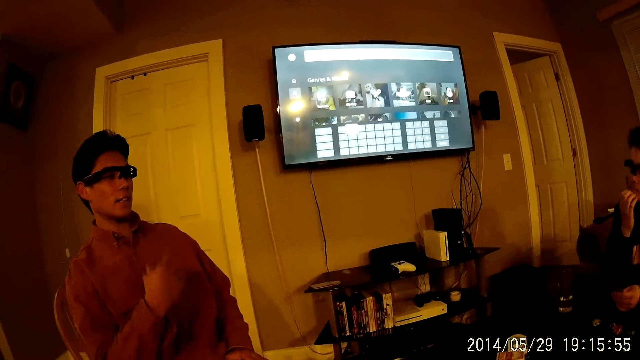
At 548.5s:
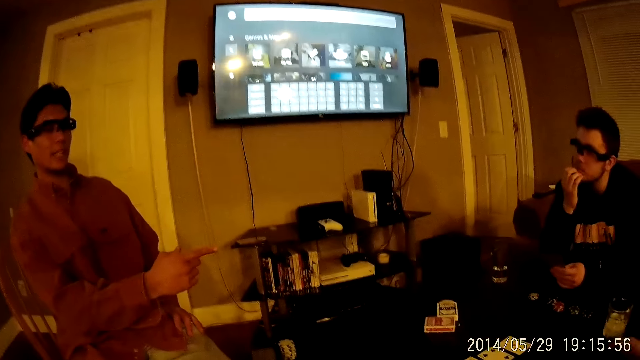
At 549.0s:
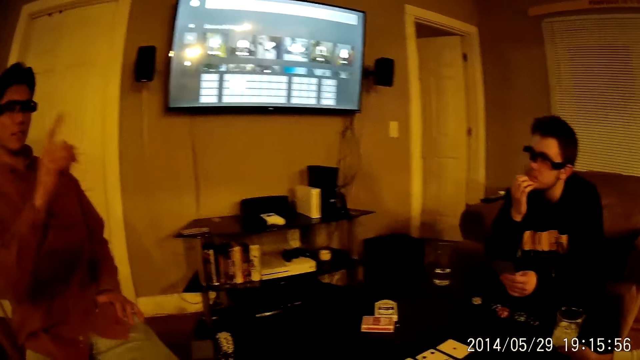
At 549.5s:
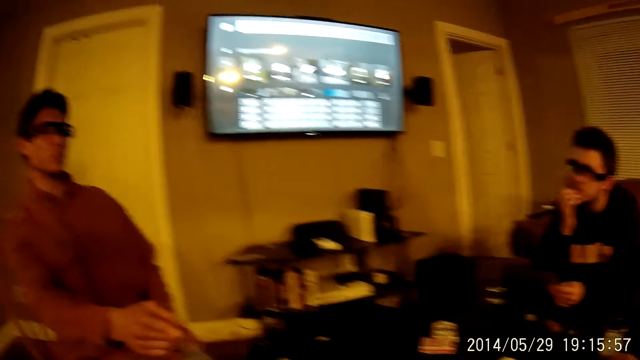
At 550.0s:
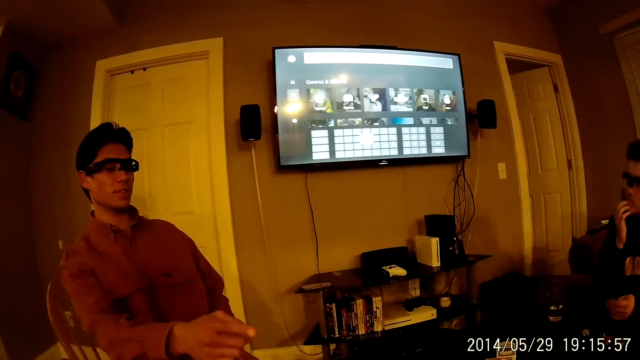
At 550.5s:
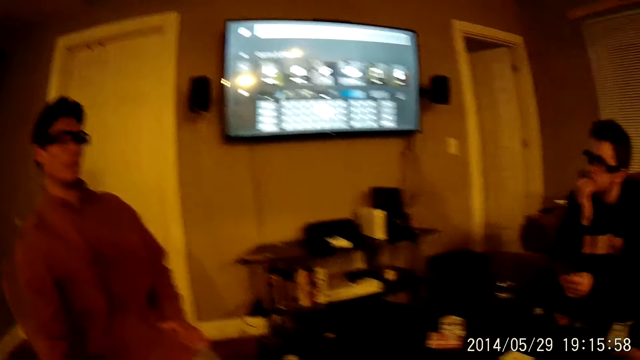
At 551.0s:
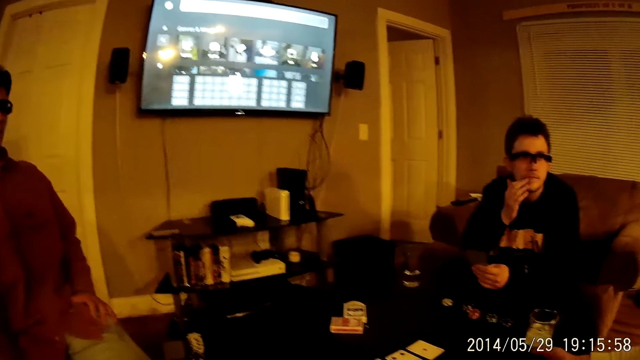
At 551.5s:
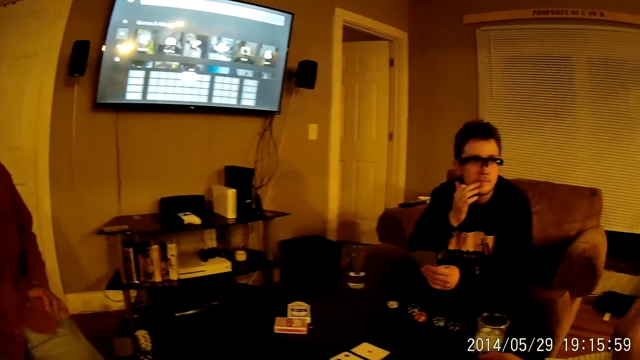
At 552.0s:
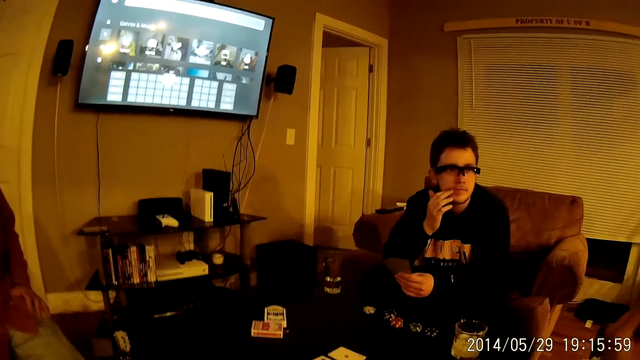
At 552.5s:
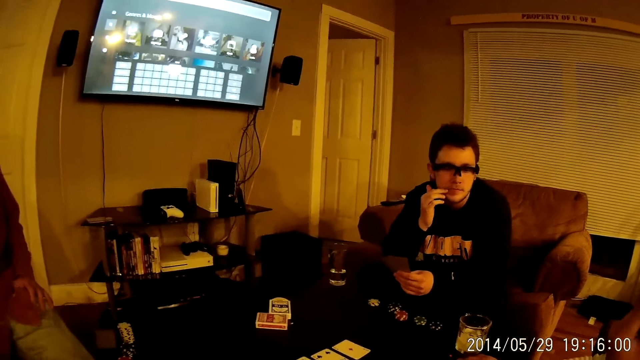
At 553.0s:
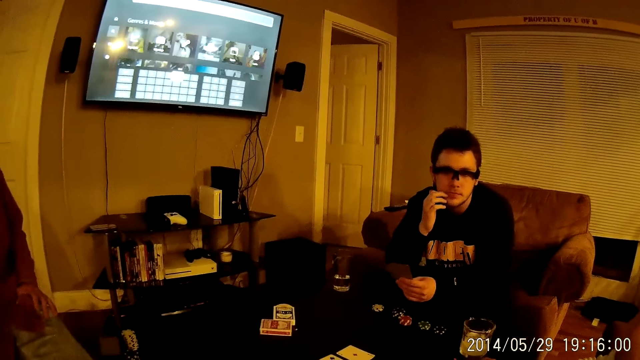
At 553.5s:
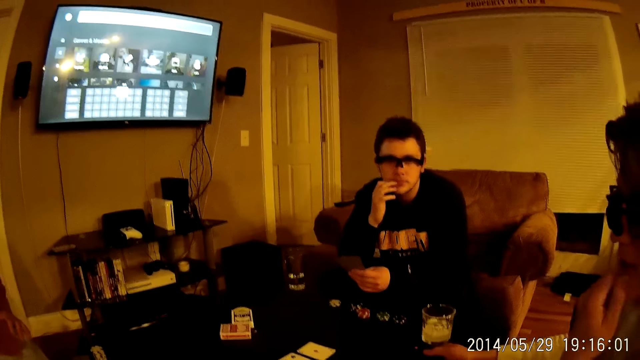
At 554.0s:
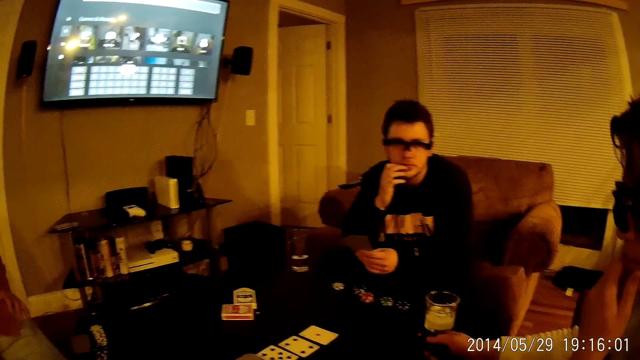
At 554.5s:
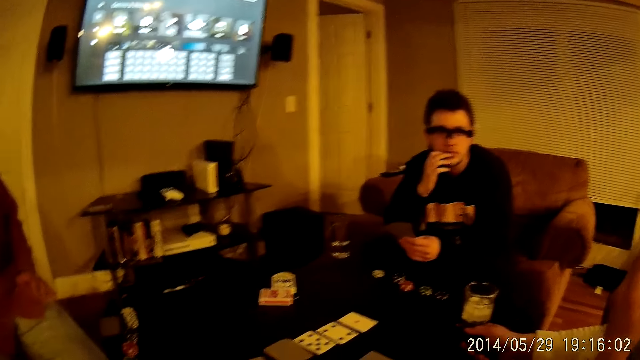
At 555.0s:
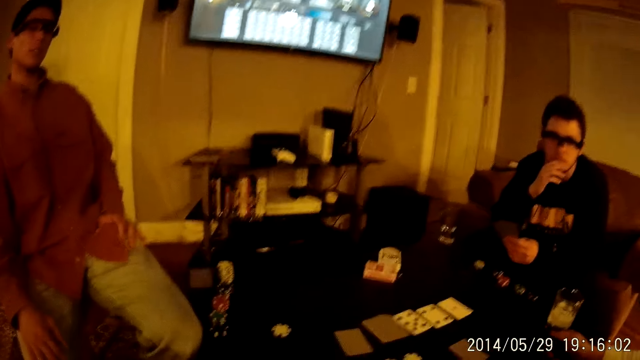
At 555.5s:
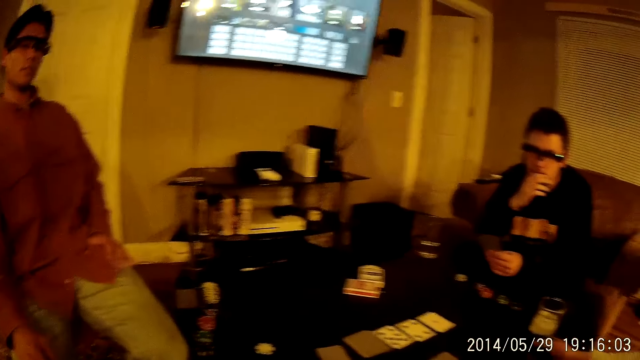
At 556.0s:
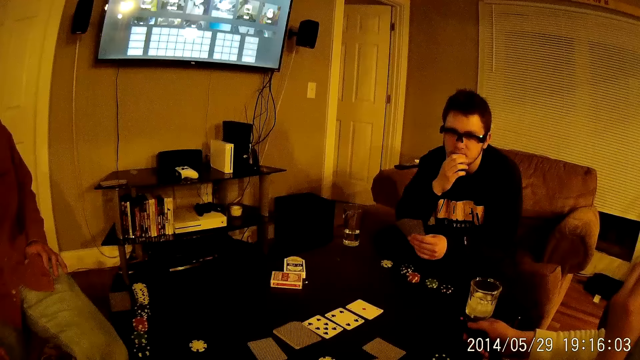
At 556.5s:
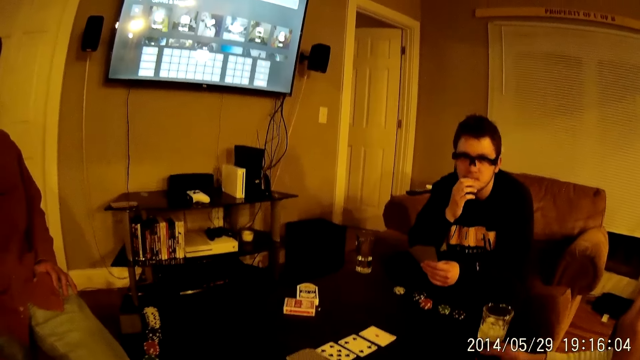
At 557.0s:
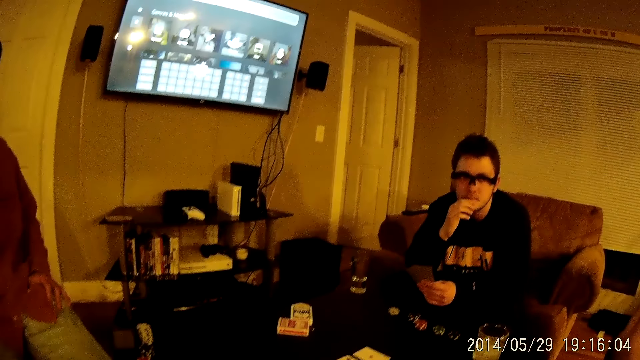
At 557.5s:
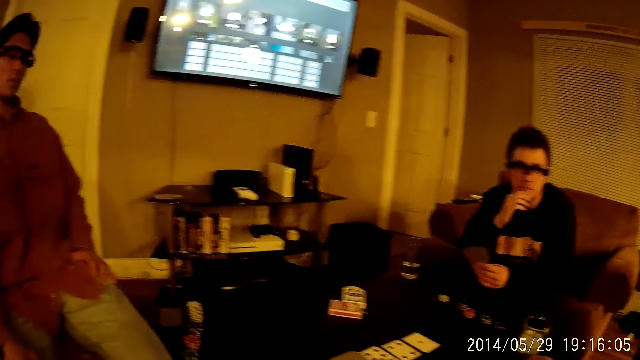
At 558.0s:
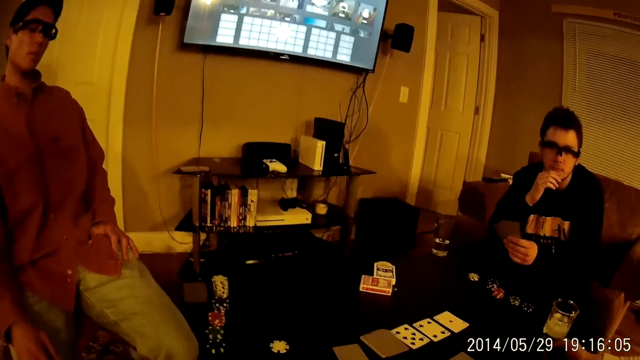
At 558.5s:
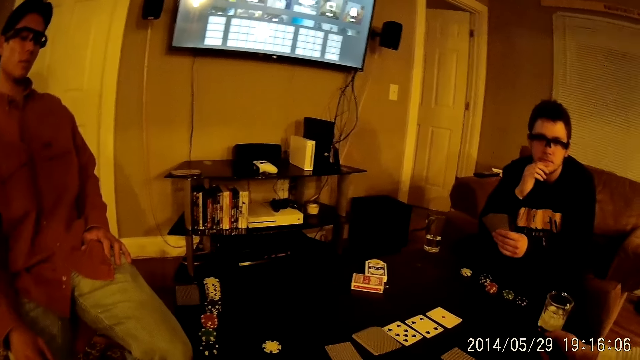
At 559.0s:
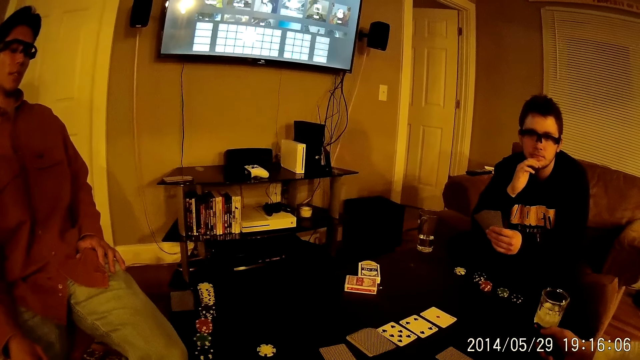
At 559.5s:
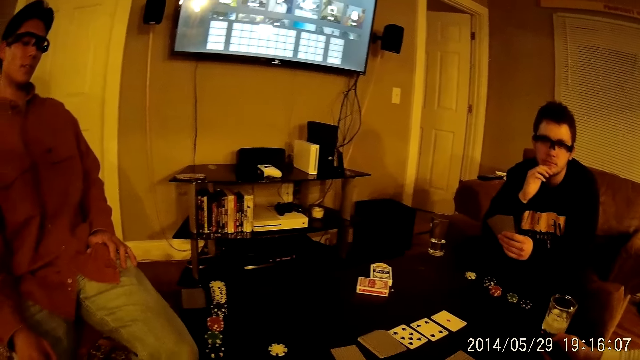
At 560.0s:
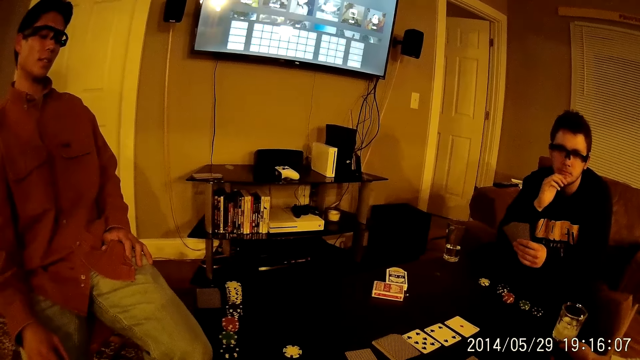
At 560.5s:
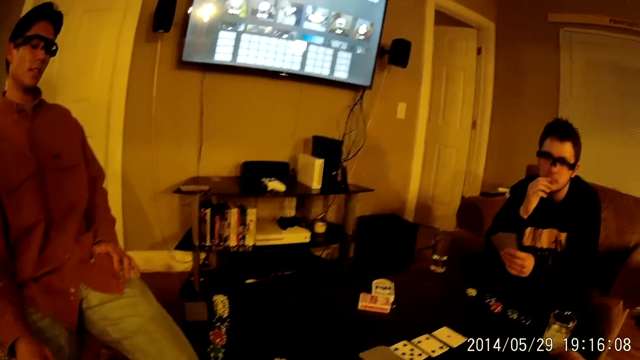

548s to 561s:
A man moves the hand. The camera wearer stares at the cards on the table.

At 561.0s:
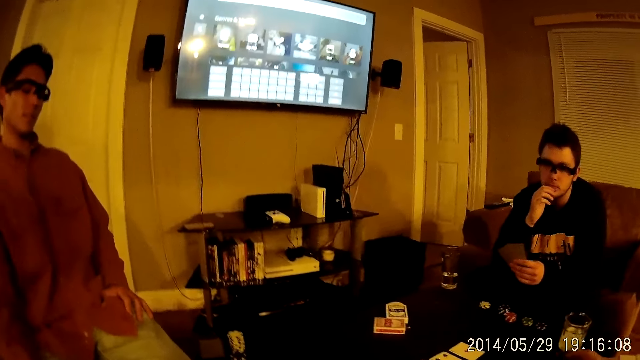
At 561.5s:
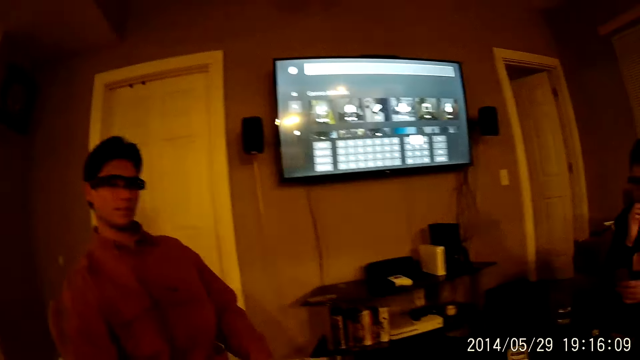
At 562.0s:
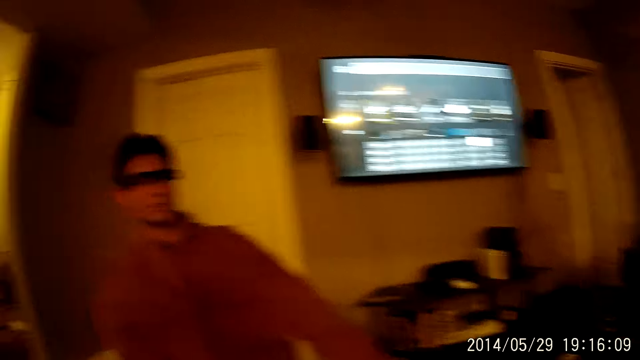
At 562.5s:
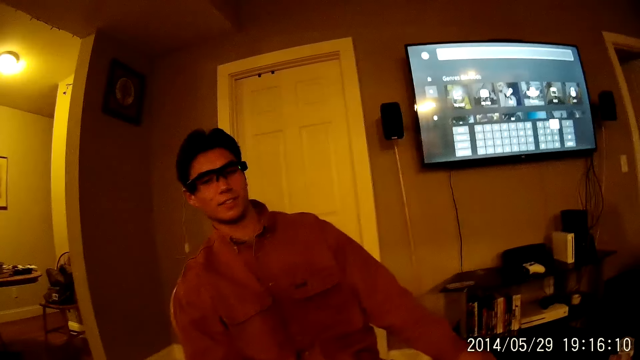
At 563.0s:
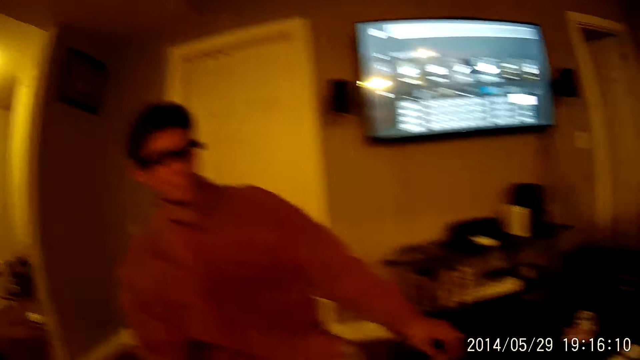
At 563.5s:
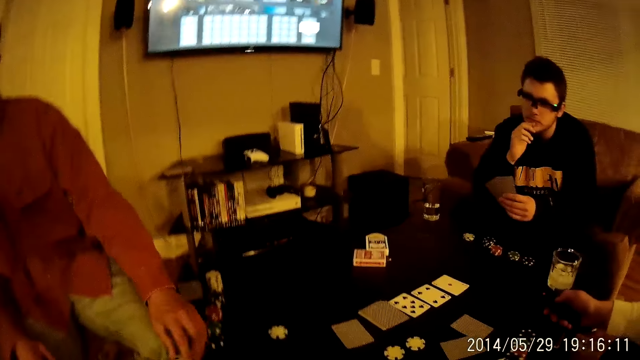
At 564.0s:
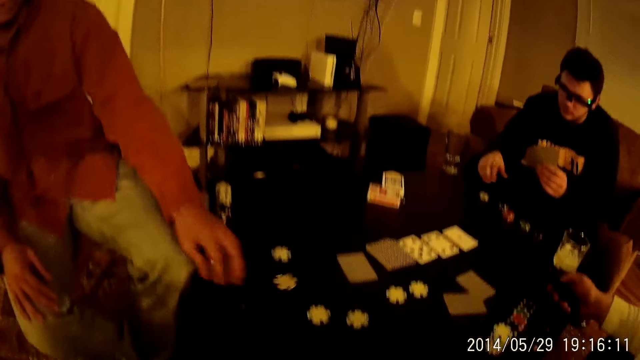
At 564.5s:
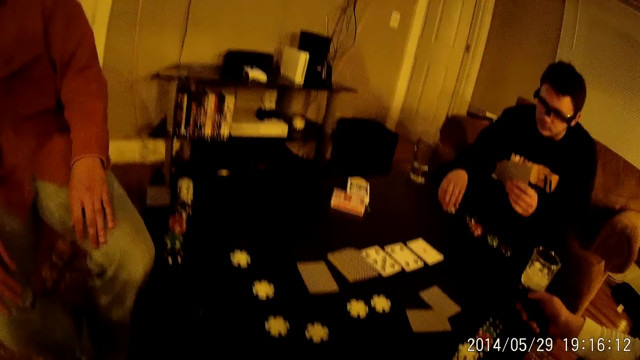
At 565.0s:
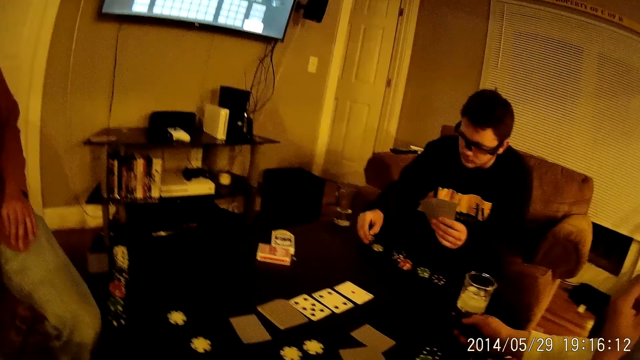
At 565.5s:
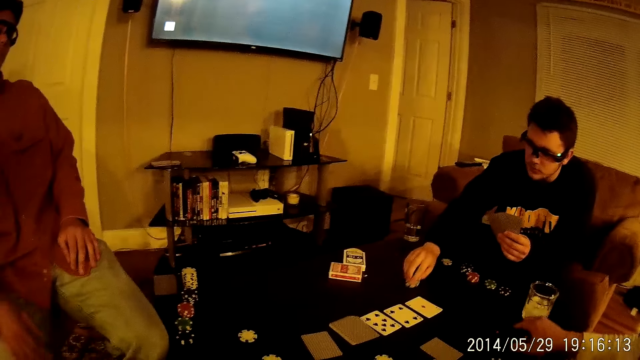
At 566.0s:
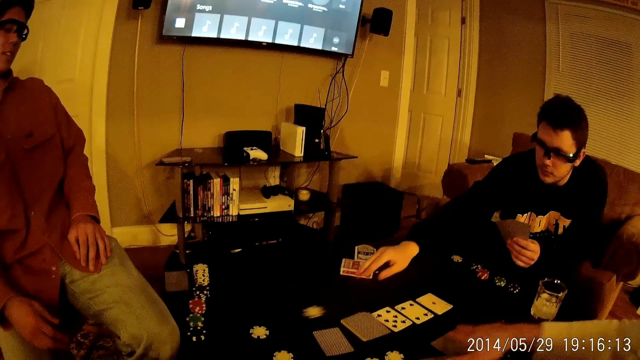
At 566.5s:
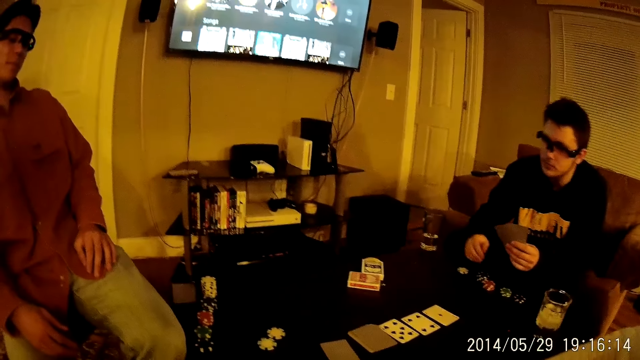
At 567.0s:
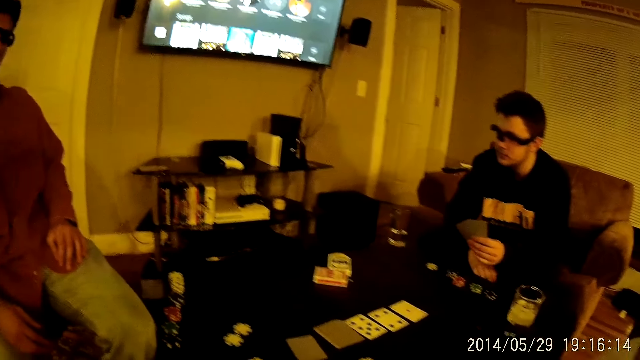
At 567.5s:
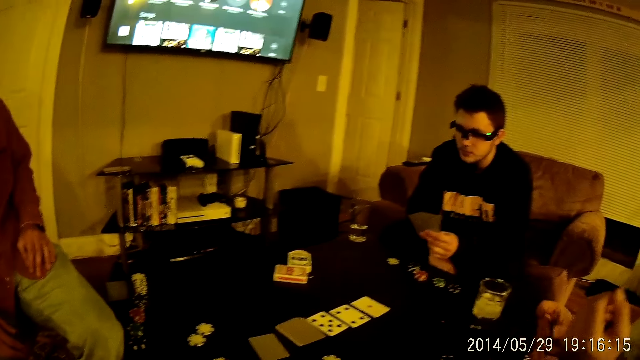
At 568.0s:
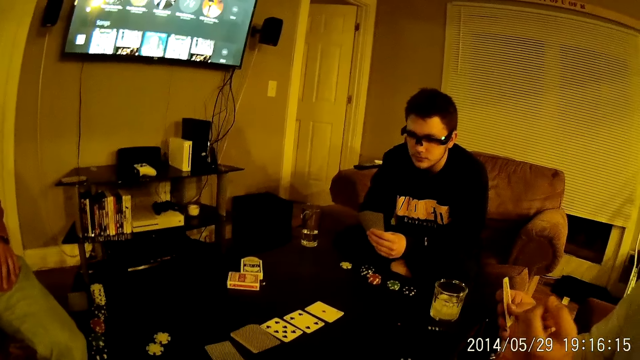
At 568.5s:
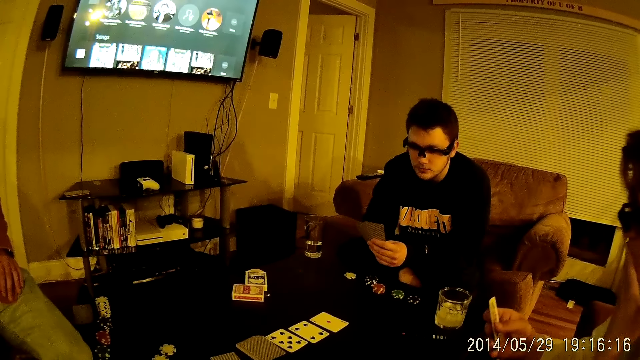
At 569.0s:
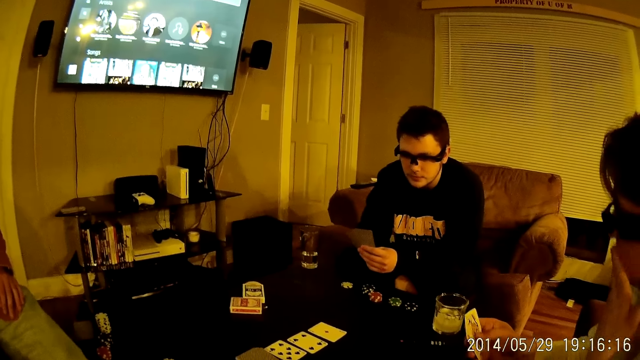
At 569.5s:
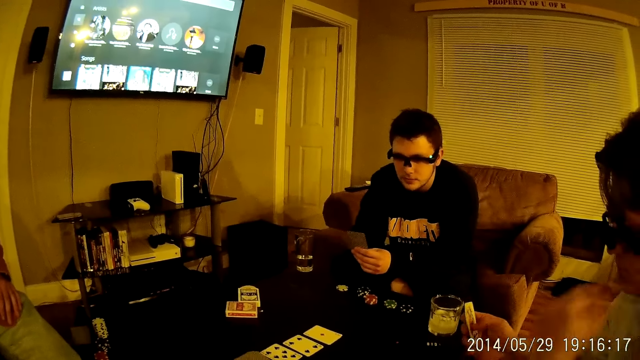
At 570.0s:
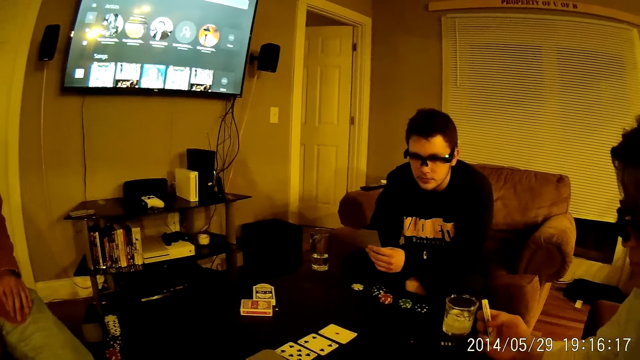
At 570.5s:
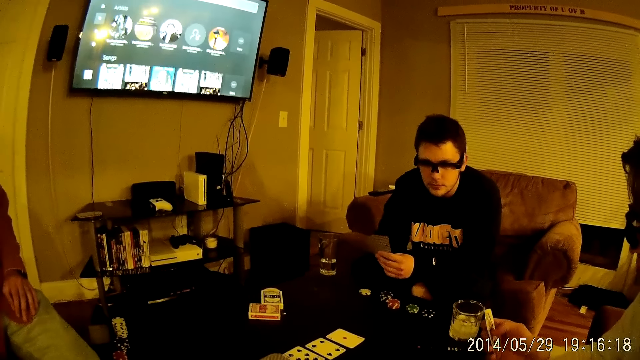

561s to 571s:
A man removes his left hand from his face. Another man drops a casino chip in his left hand on the table. A person moves a puzzle piece on the table. The first man moves a casino chip on the table with his right hand. A third man moves his right hand towards a card on the table. The third man raises the card in his right hand, raises his left hand towards his mouth and rubs his mouth with his left hand. The camera wearer stares at the cards on the table. The third man removes his left hand from his mouth.
